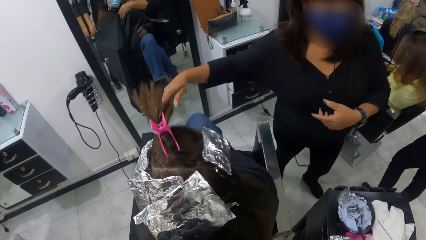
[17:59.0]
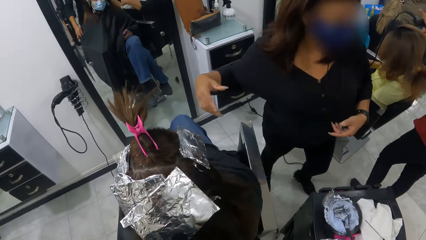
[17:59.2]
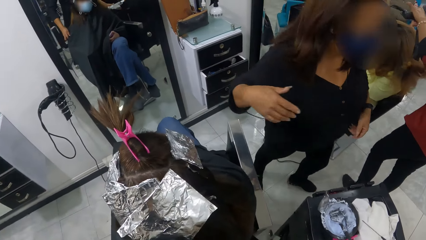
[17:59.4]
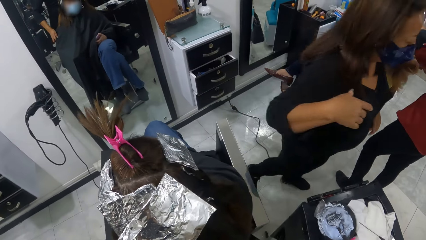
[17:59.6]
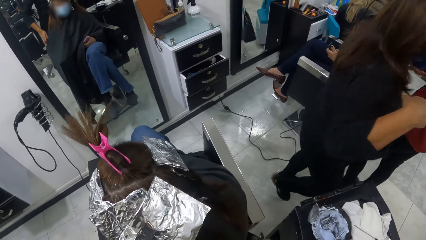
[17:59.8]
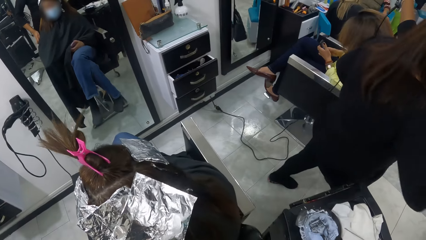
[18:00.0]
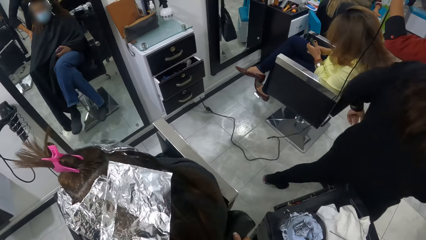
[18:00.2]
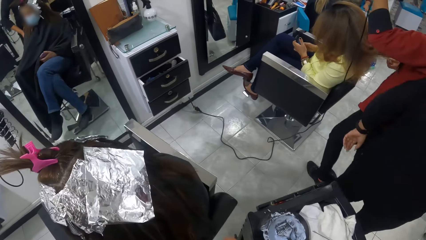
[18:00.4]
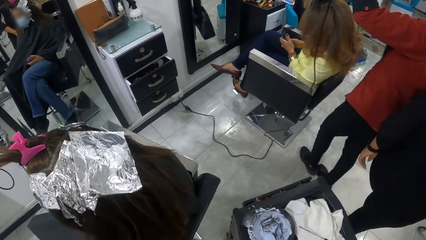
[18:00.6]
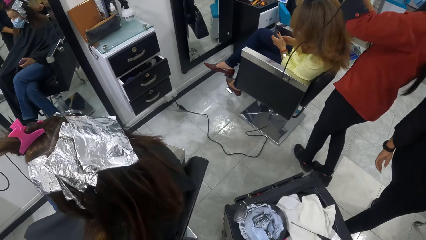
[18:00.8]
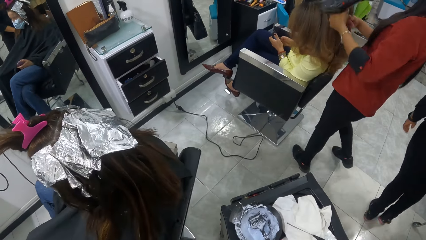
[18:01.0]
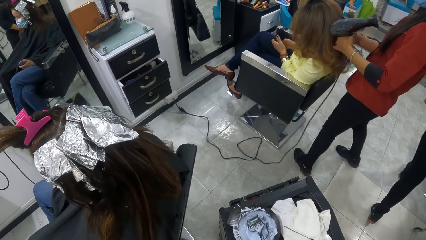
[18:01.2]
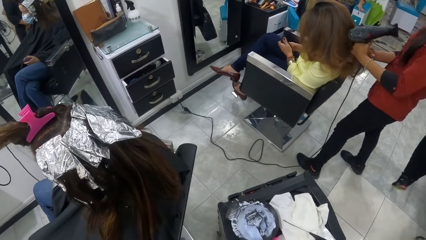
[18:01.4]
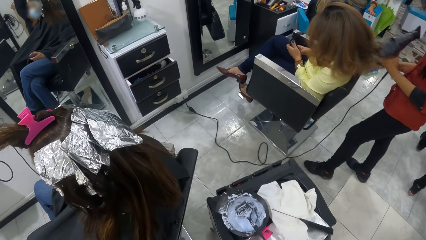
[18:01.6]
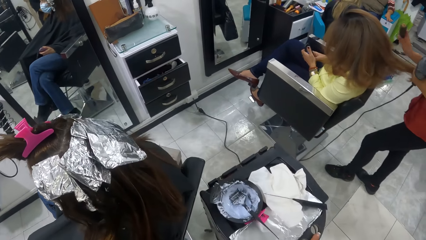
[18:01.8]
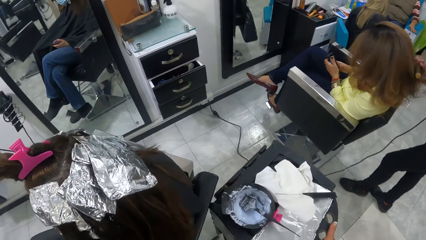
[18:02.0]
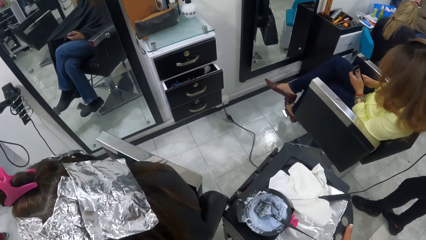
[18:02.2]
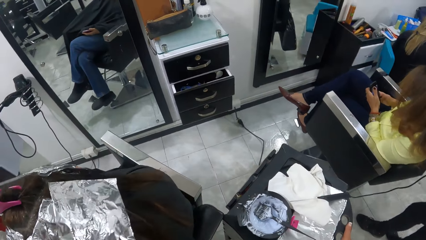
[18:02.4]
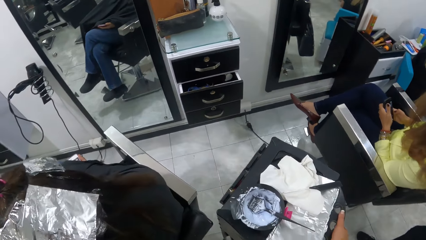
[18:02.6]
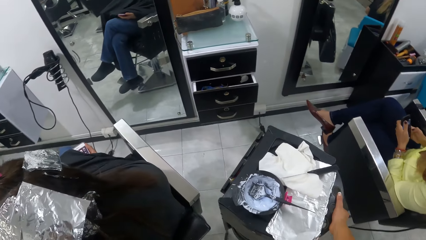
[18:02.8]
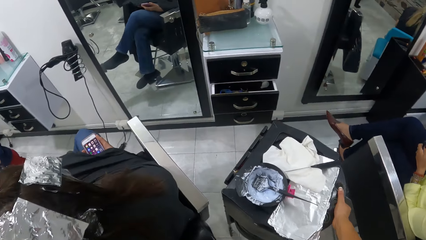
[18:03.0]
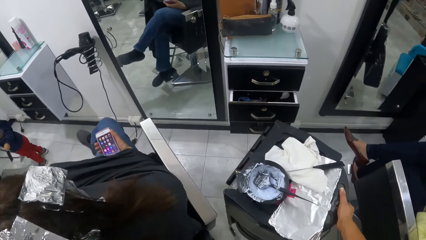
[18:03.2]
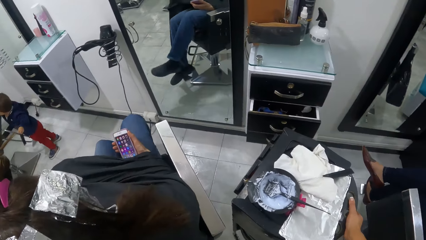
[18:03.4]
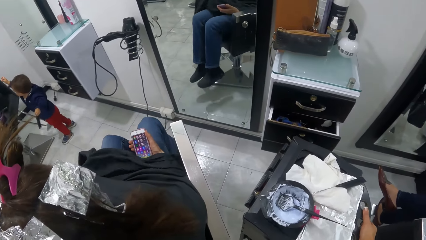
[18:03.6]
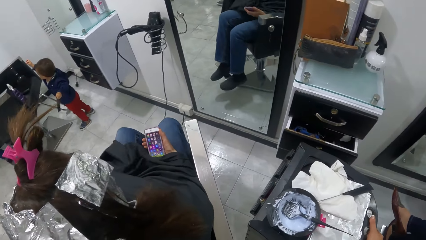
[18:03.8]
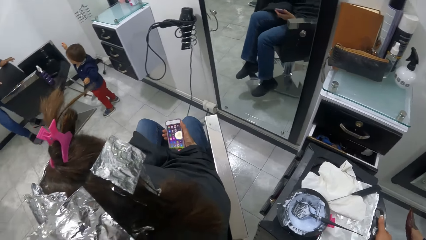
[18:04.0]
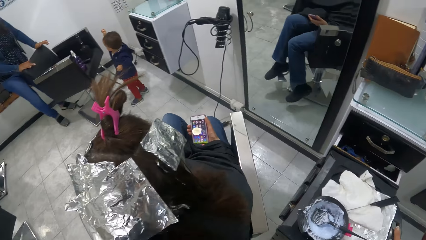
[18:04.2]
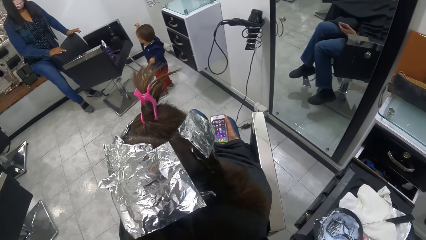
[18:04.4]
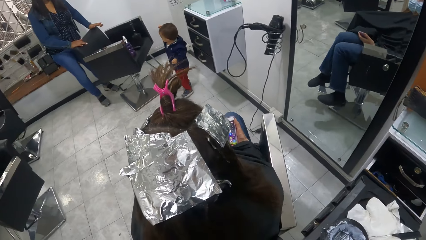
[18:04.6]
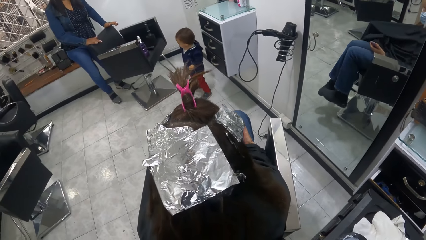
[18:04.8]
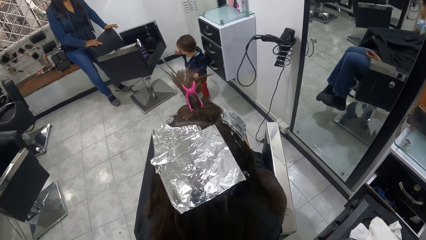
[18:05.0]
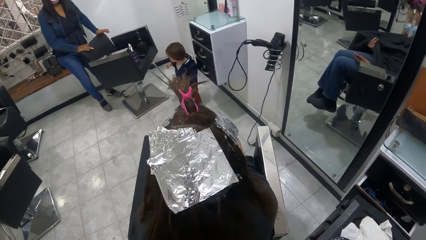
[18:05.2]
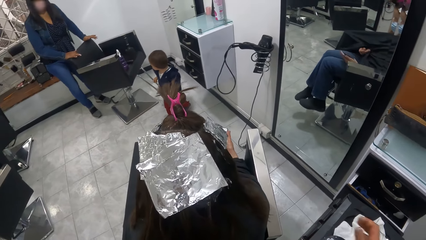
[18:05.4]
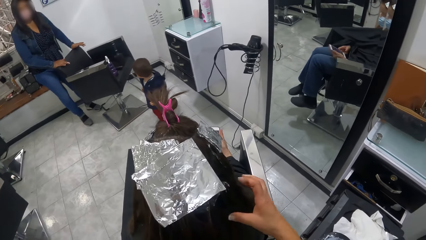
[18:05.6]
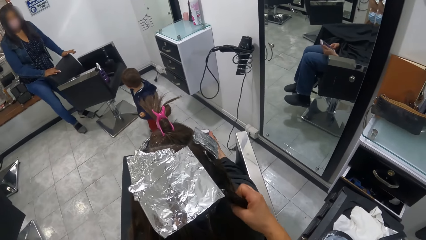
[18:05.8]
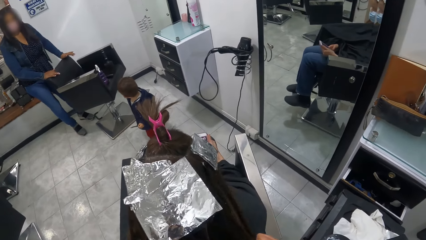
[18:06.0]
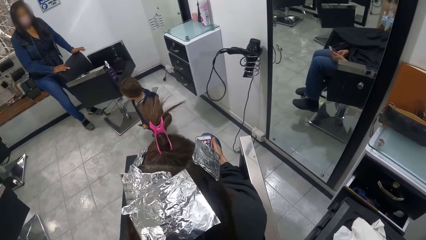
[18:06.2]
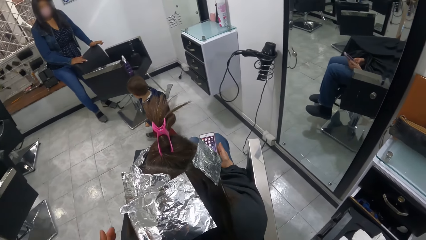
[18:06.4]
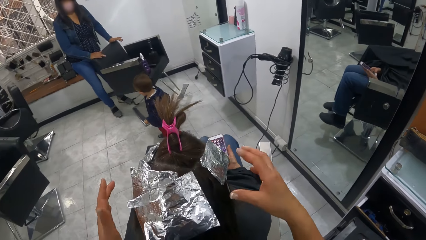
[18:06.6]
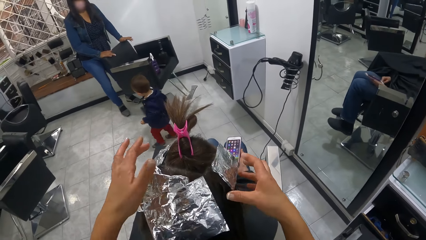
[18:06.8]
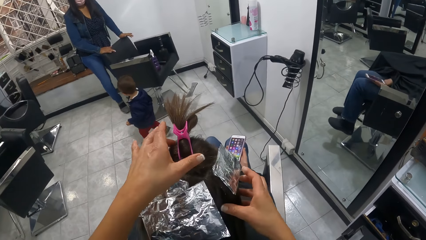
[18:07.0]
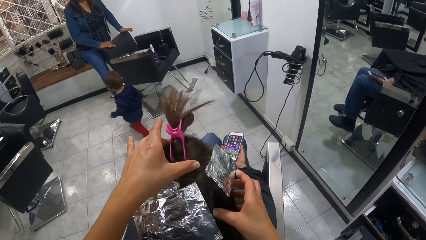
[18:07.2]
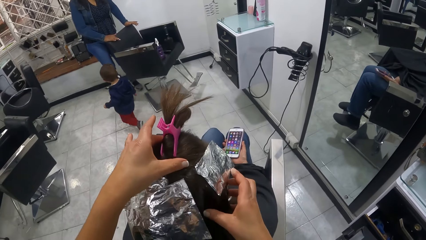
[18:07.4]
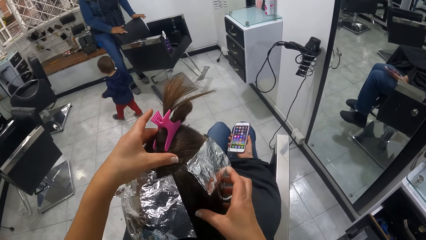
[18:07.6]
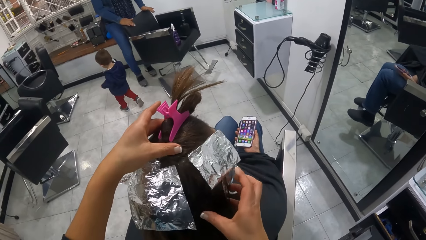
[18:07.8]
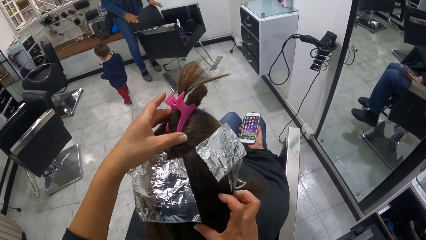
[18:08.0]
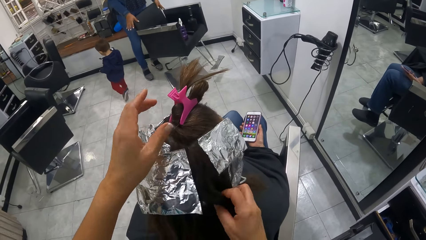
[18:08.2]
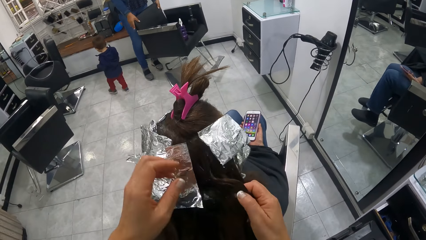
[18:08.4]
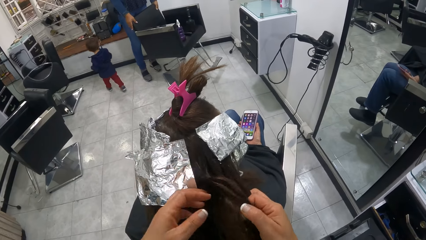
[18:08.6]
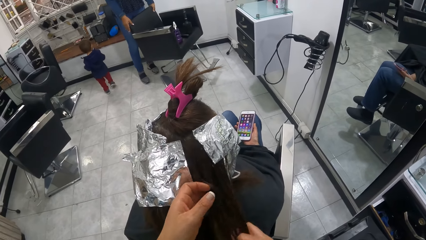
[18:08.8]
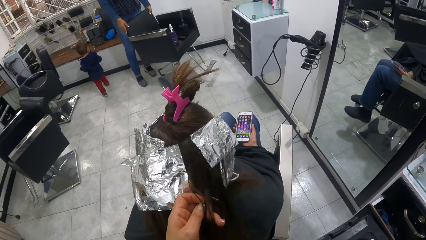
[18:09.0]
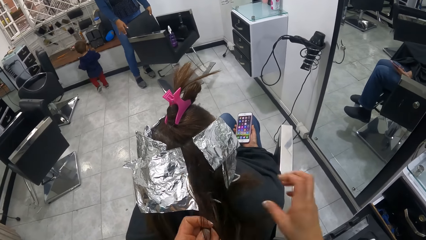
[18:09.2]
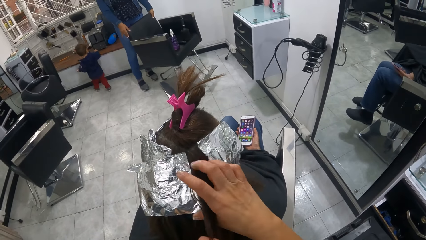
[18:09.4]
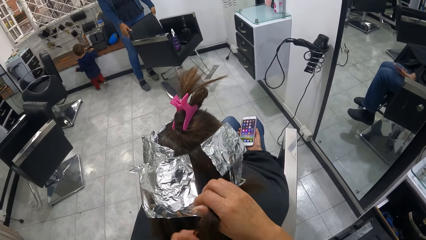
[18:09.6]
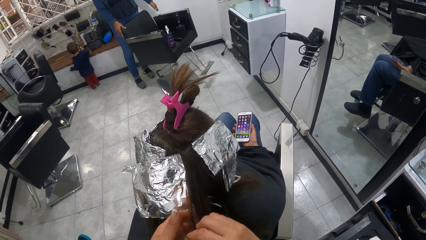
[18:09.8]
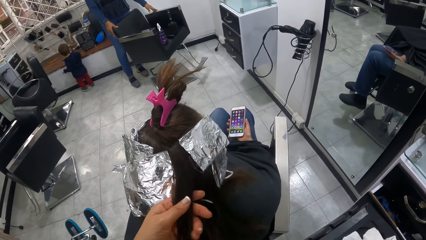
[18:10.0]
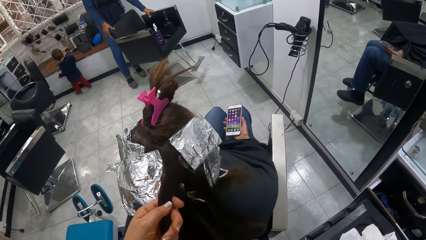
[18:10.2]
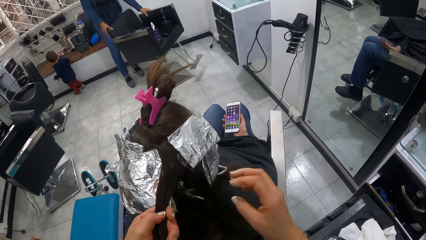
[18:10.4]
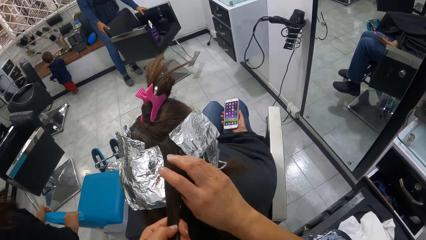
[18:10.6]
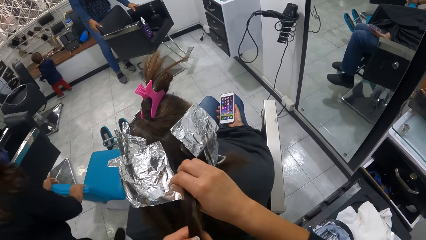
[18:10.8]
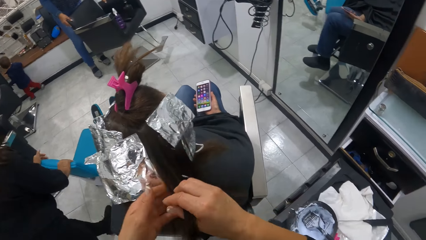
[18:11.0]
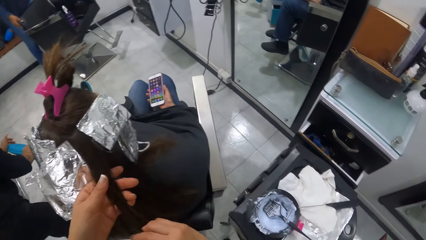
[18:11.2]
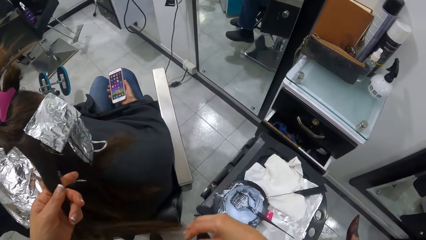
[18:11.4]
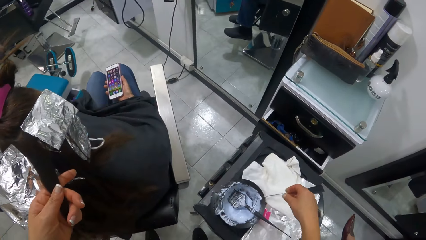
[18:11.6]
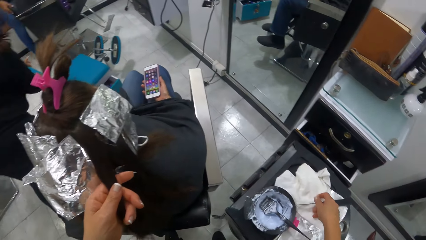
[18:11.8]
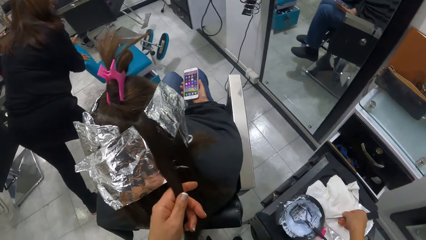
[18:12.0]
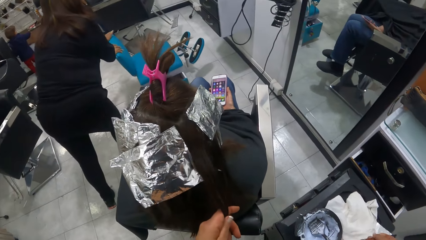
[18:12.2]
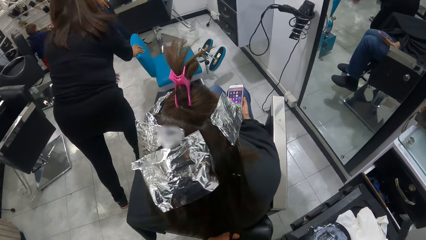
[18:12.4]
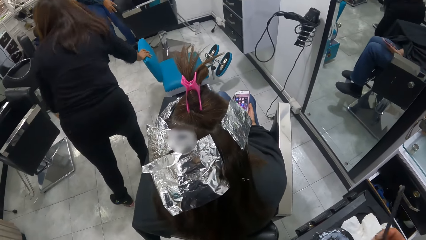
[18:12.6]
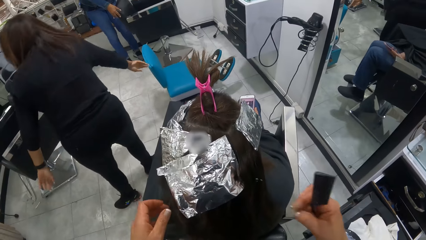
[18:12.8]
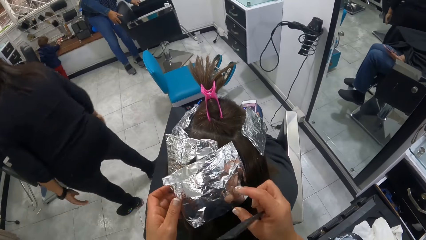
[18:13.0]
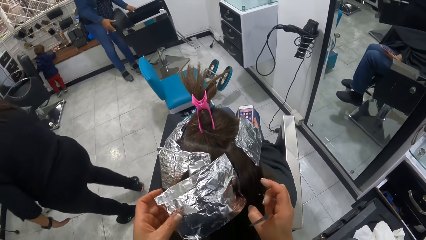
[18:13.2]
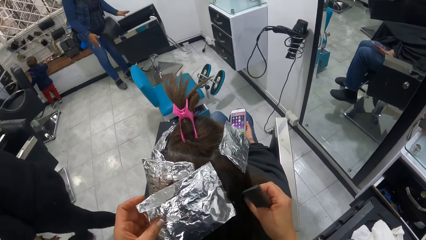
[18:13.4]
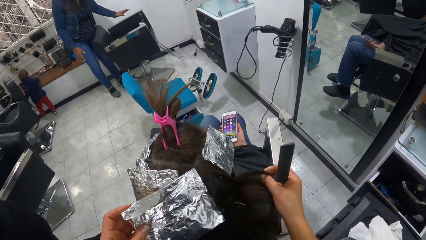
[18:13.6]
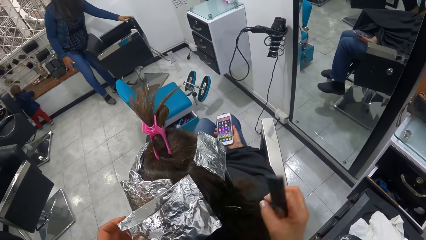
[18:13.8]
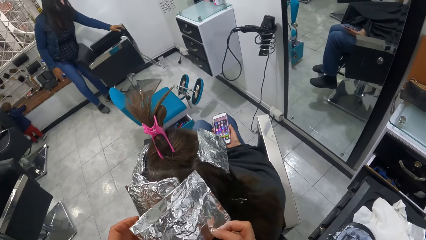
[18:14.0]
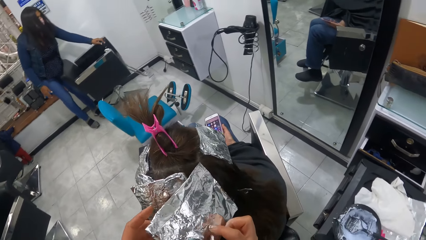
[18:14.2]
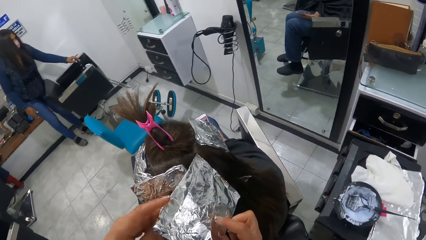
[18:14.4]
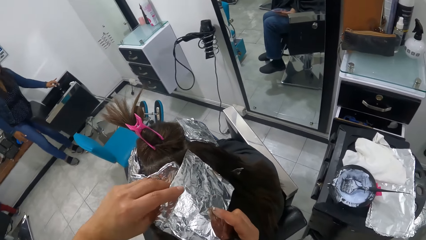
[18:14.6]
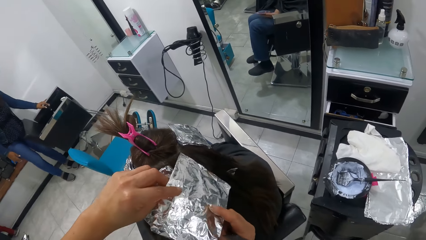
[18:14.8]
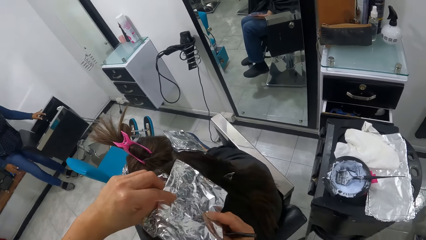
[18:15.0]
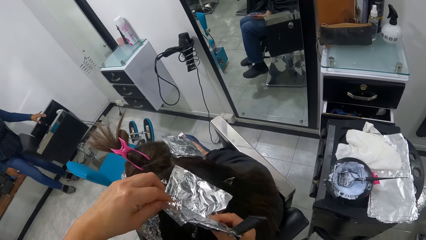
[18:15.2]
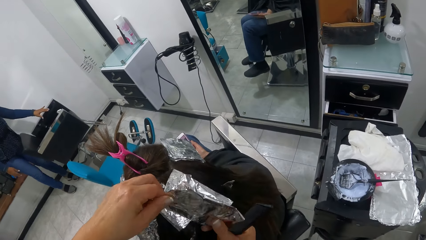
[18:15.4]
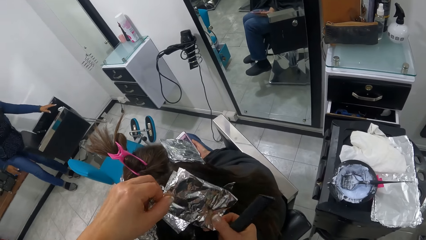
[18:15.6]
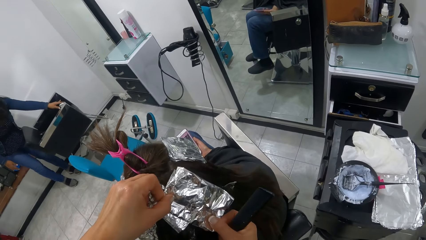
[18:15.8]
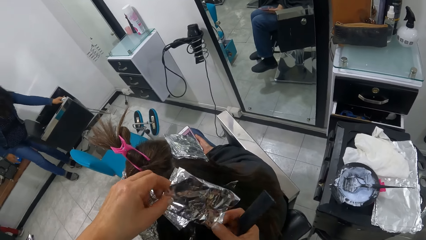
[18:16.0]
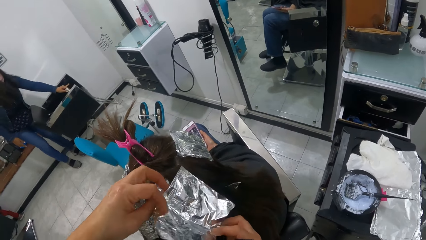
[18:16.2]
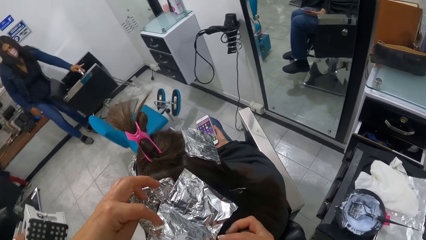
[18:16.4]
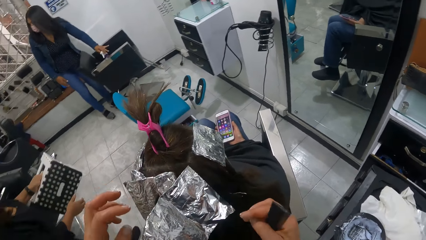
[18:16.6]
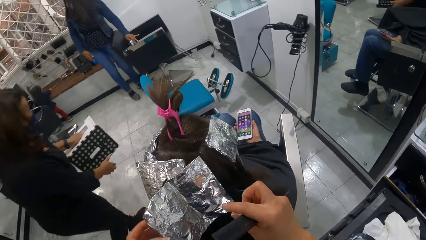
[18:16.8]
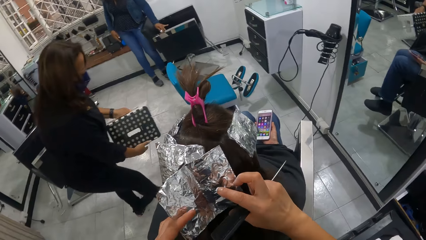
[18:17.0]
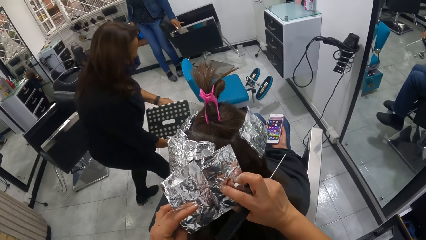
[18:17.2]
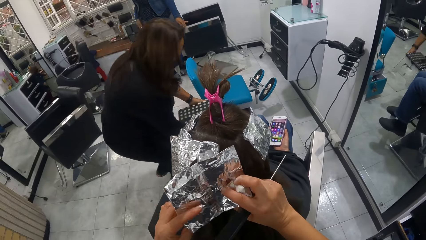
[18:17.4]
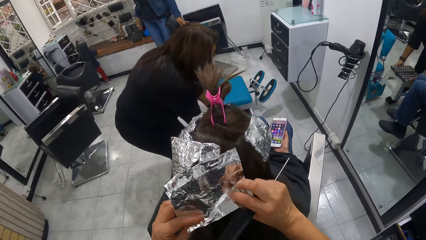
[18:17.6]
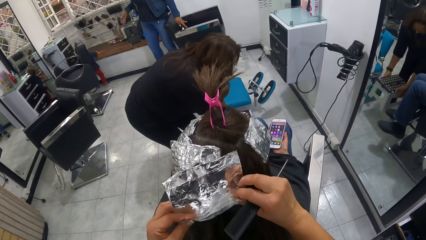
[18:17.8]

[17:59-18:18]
The woman walks away. The camera wearer adjusts the stand with both hands. She moves the salon trolley. She adjusts another woman's hair with her hands. The first woman pushes a spa pedicure chair into the salon. The camera wearer picks up the parting comb on the stand with her right hand. She wraps the foil over the other woman's hair with both hands. The first woman walks past the camera wearer. The camera wearer adjusts the foil on the other woman's hair with both hands.
